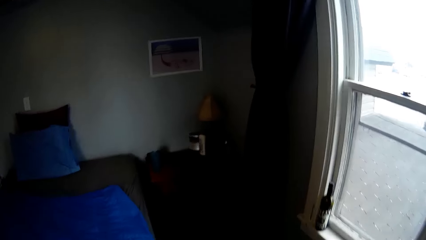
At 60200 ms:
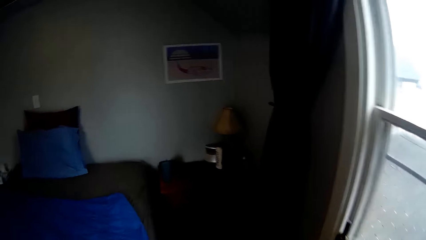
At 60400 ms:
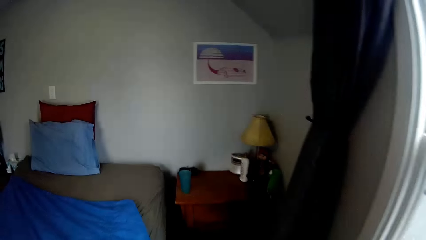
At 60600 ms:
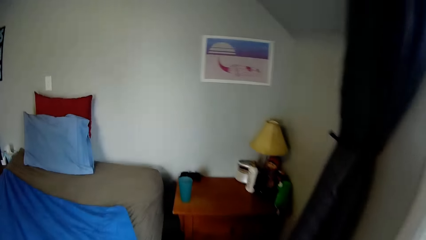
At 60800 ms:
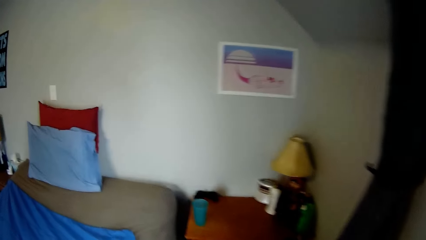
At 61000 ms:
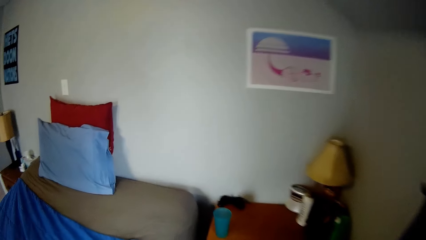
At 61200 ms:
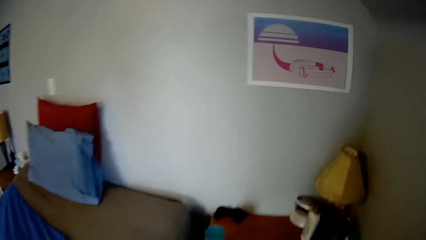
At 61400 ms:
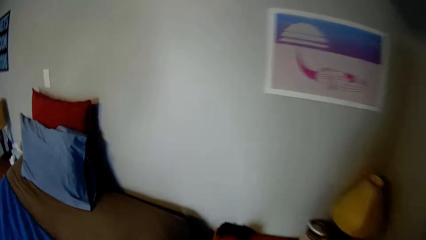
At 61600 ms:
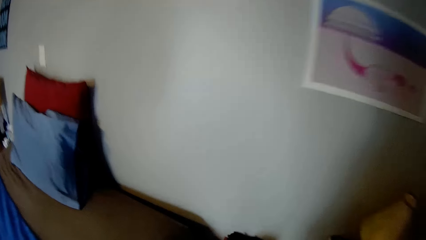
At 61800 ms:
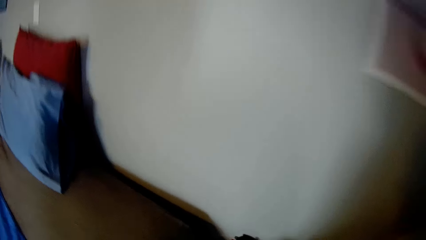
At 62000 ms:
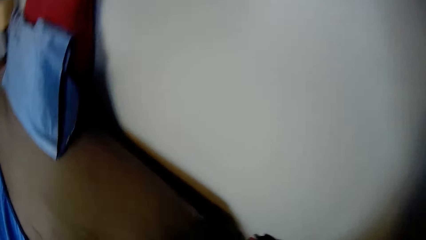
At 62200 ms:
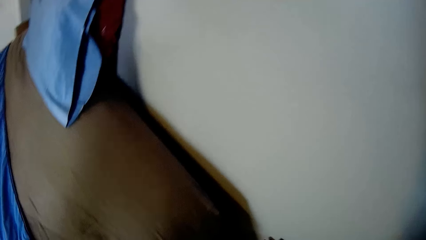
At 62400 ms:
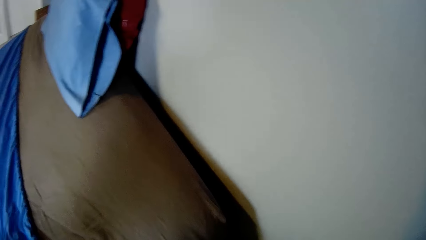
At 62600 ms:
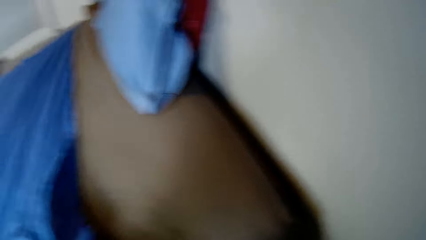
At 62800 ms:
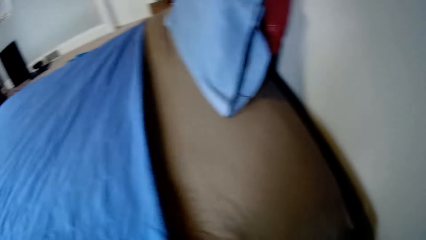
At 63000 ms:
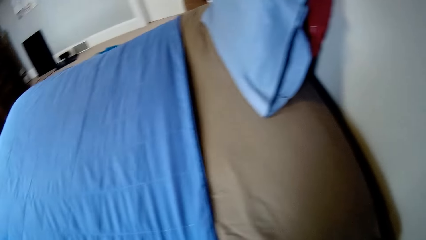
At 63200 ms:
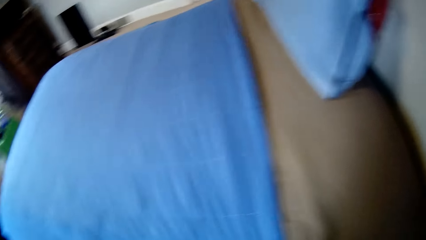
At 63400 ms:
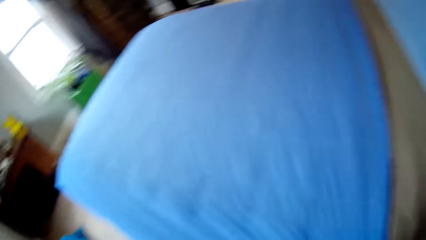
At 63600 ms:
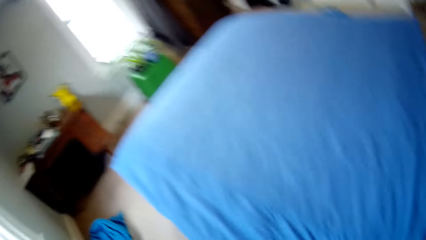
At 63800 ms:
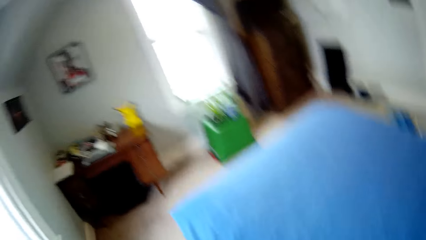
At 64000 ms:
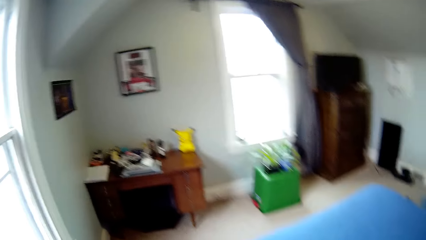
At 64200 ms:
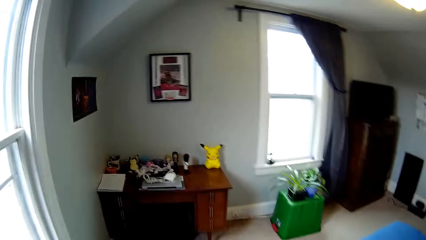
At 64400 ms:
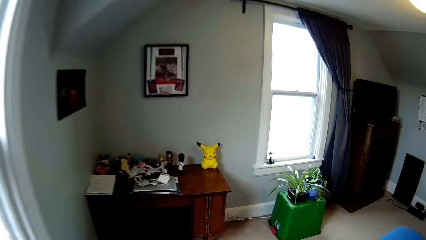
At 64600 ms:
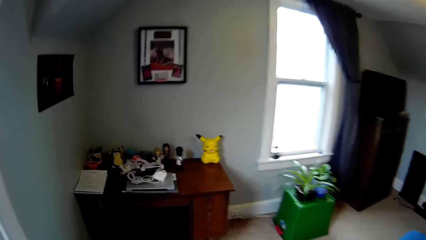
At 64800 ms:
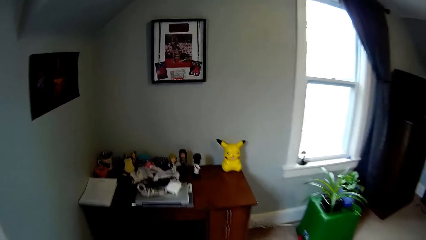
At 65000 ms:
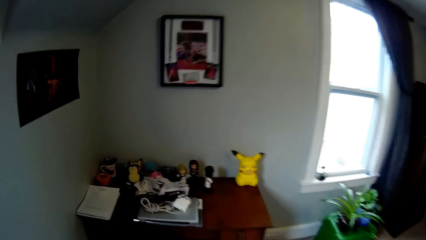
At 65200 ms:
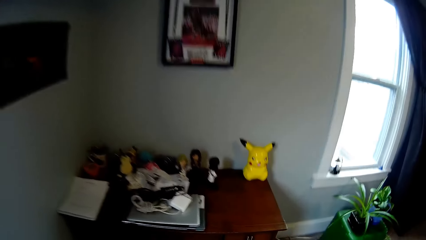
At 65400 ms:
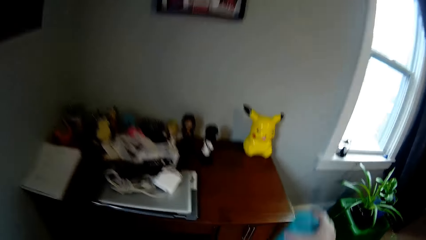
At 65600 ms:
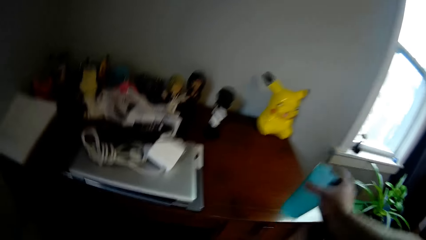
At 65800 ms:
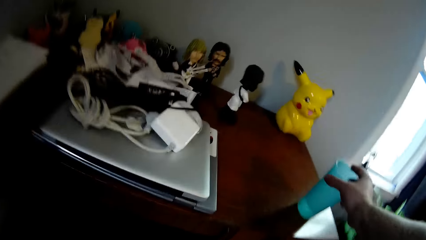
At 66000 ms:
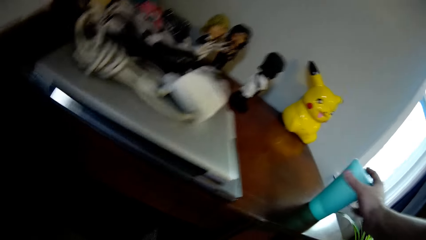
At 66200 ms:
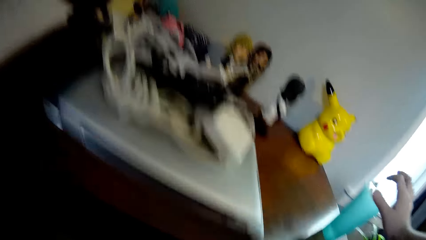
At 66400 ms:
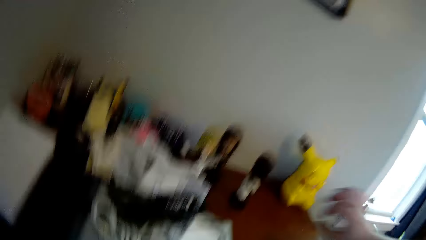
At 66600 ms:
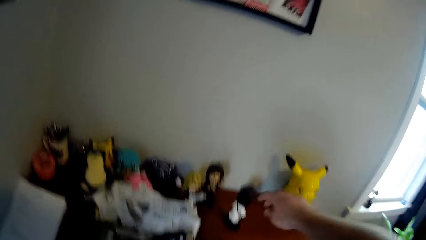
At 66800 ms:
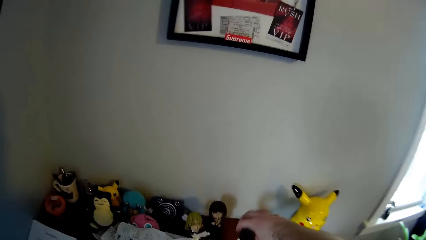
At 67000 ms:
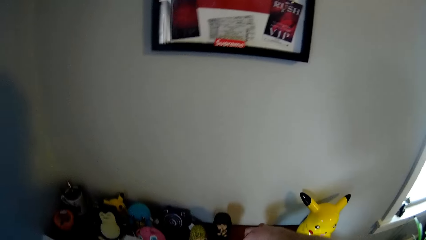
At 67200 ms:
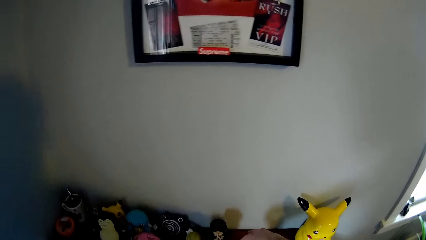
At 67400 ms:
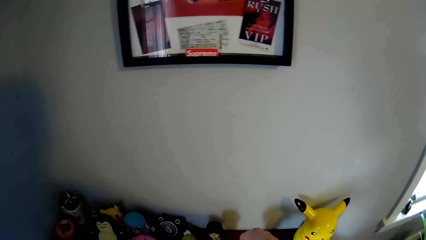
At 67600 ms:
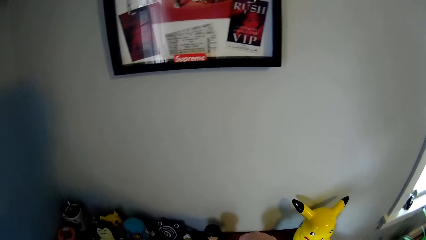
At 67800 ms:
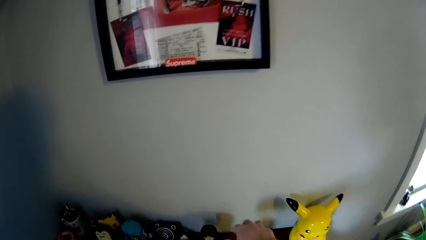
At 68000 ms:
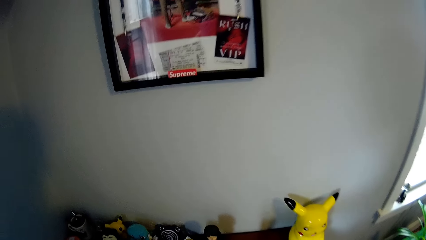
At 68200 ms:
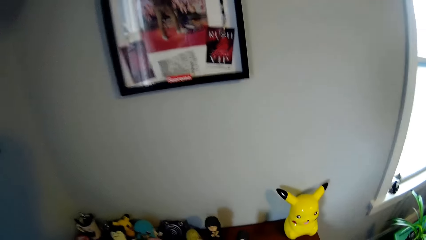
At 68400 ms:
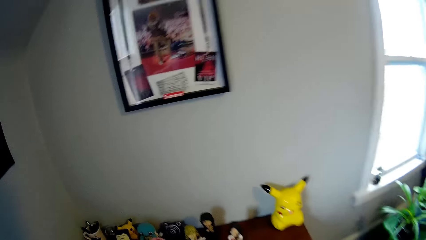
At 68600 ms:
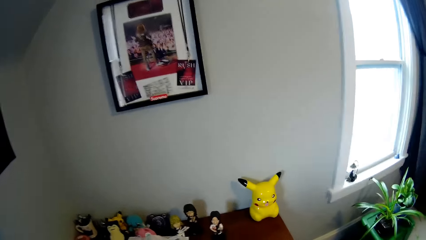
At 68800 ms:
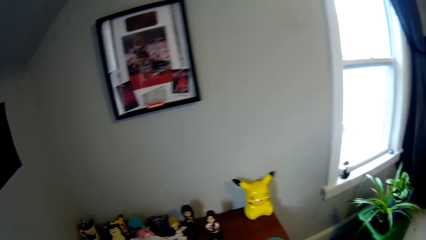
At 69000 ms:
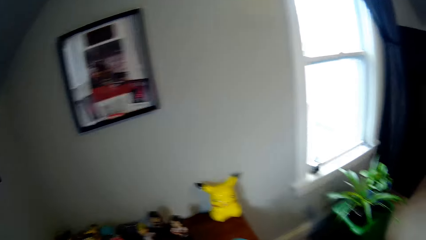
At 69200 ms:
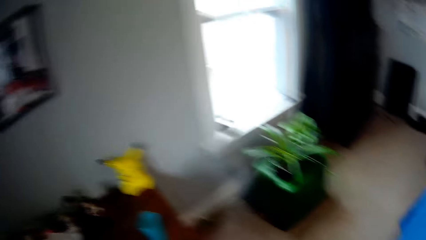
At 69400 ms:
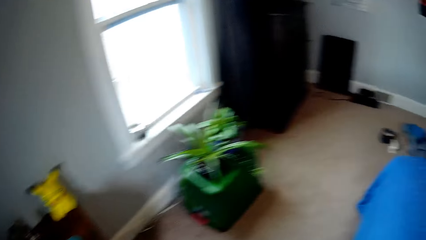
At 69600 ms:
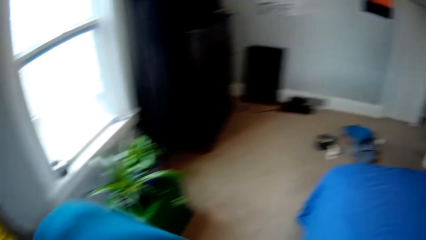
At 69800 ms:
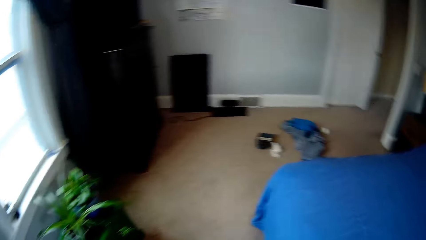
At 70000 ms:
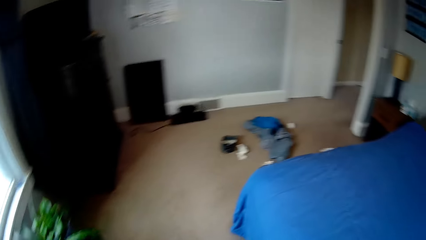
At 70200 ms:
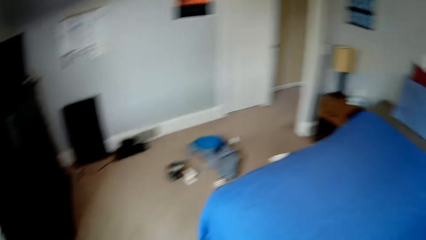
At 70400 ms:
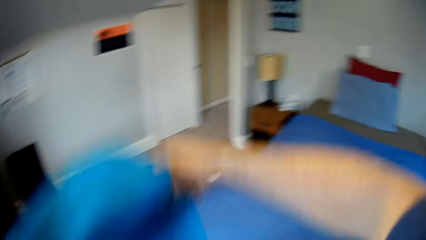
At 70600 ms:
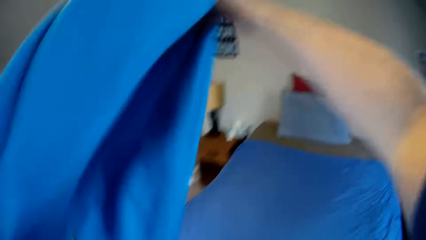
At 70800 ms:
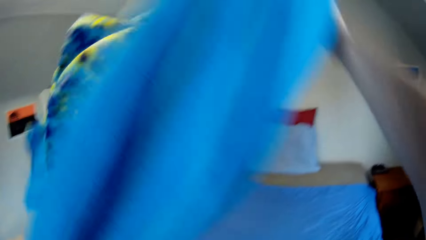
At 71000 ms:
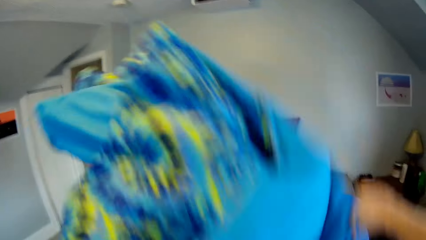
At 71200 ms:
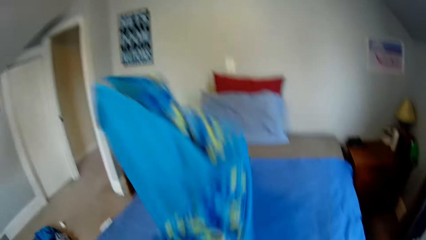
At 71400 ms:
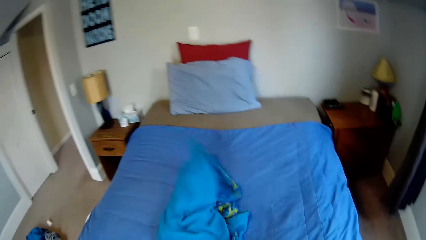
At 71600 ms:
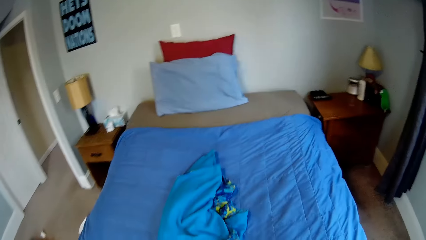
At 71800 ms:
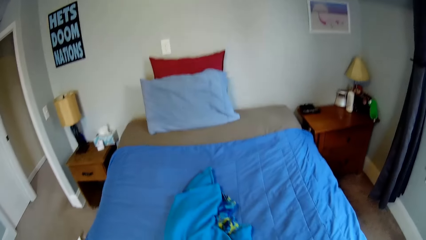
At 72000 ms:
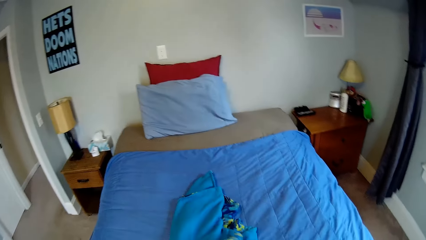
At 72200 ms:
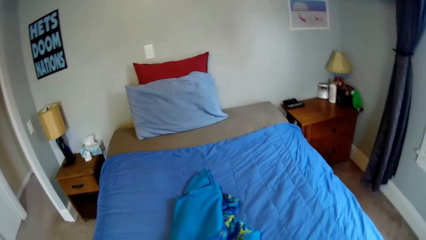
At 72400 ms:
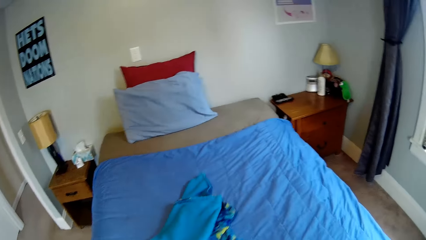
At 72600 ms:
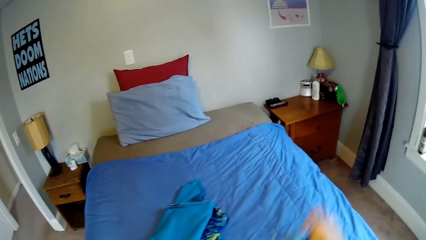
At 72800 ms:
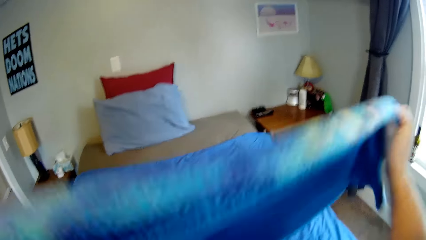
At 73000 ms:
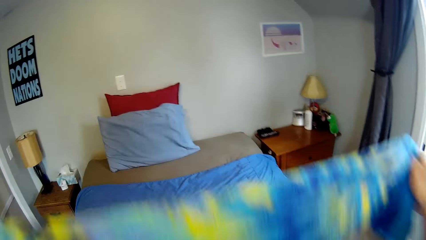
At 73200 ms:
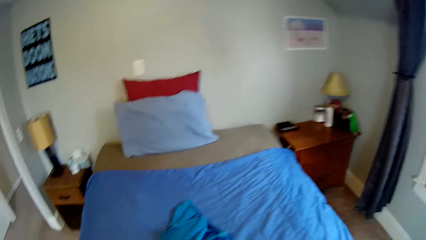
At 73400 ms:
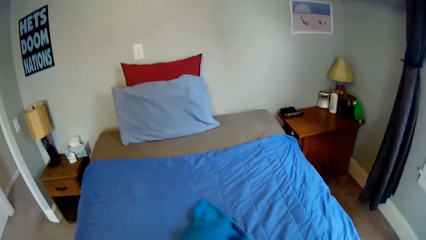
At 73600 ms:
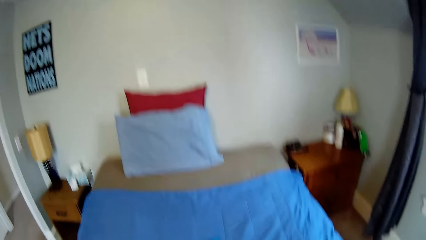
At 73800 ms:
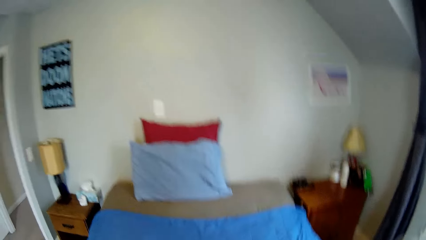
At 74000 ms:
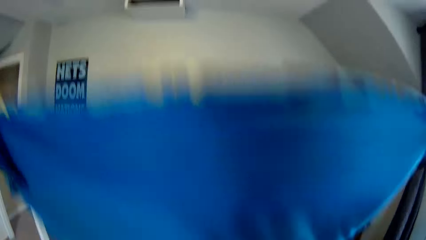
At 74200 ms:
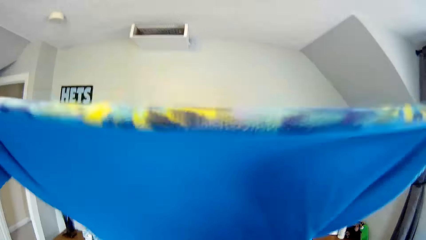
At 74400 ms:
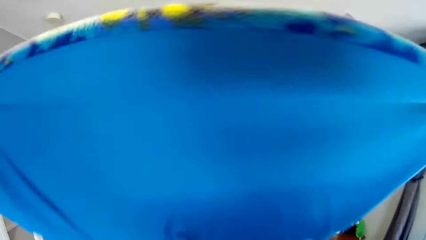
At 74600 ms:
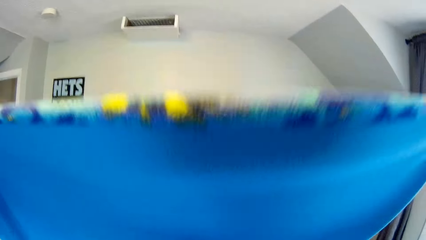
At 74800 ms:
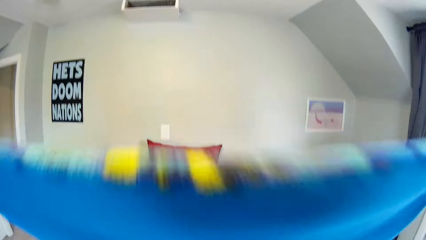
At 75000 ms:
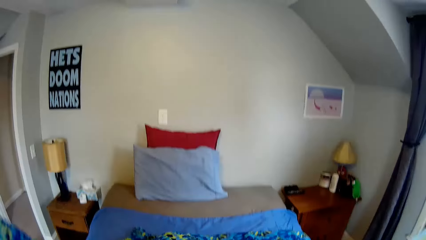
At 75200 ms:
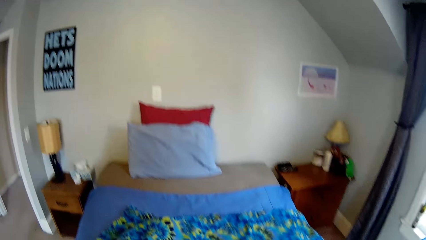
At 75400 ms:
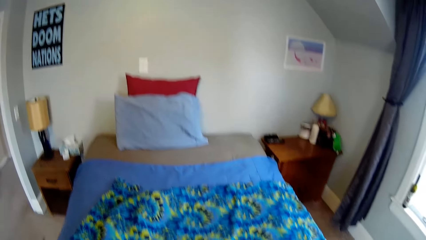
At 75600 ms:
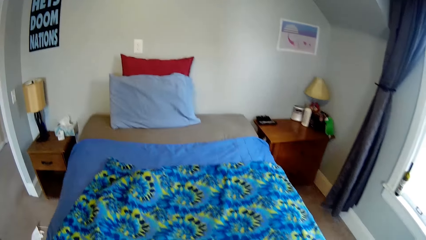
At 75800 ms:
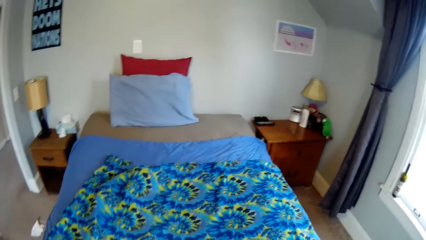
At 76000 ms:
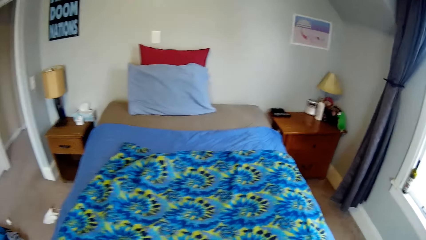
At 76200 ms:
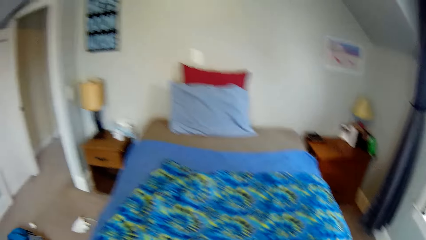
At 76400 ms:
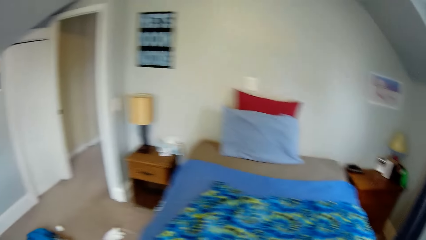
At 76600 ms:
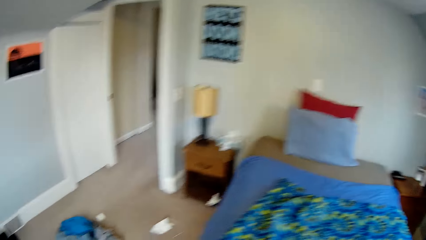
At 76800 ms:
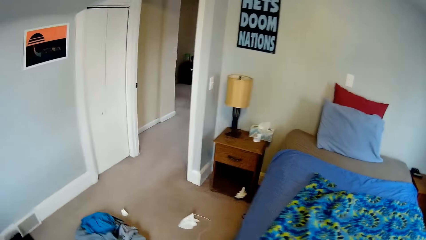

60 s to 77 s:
The camera wearer picks up the cup from the night stand. They move the cup to the table. They put the cup on the table. They adjust the doll on the table. They hold something. They walk around the room. They drop the blanket on the bed. They straighten the bedsheet. They cover the bed with the blanket.
